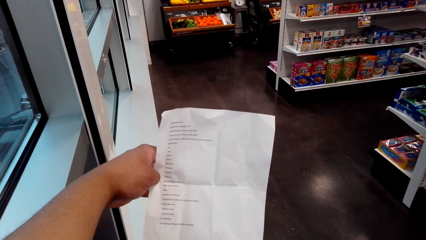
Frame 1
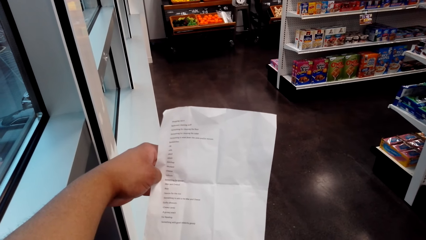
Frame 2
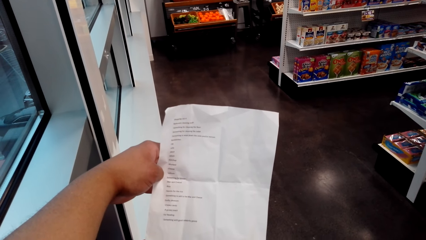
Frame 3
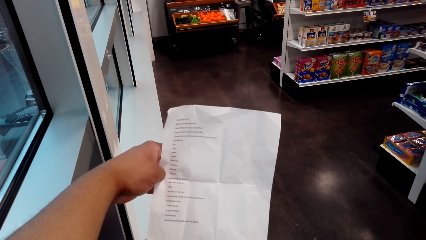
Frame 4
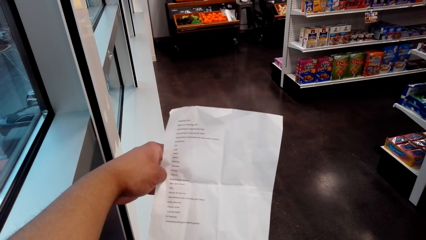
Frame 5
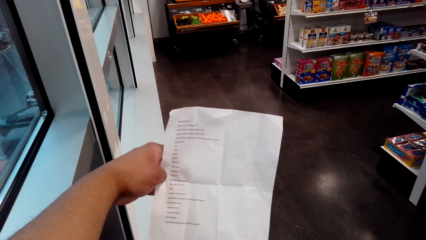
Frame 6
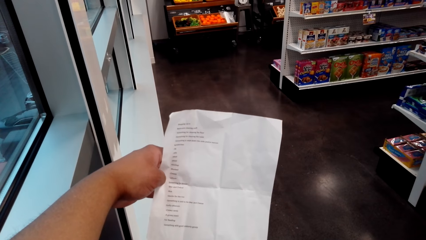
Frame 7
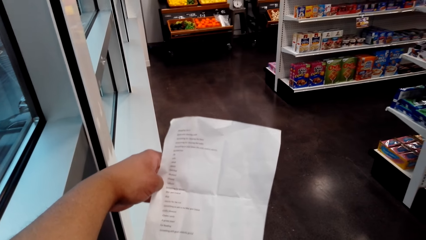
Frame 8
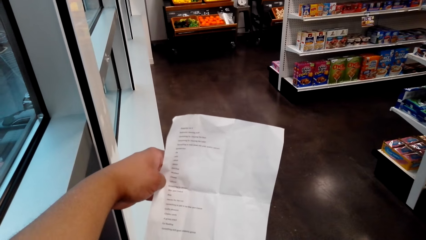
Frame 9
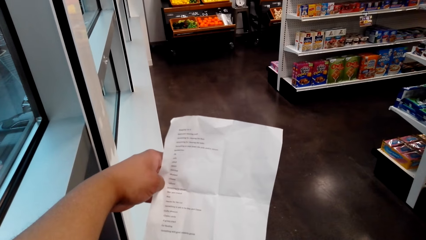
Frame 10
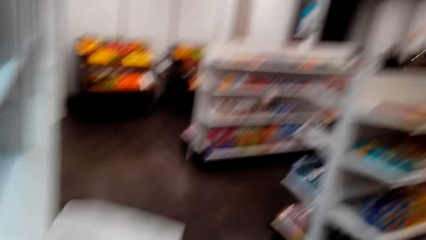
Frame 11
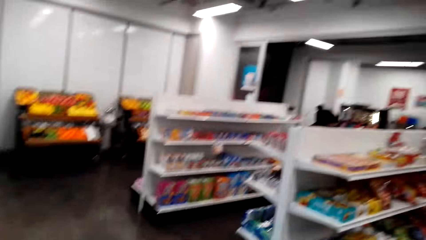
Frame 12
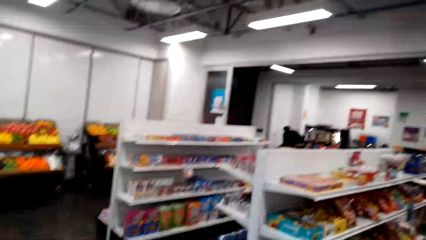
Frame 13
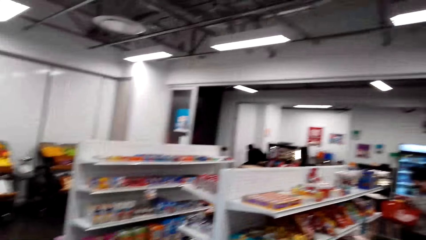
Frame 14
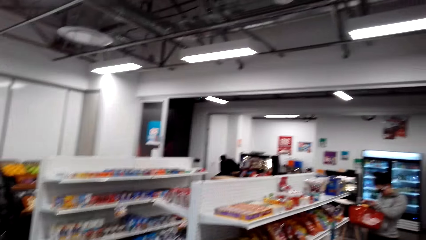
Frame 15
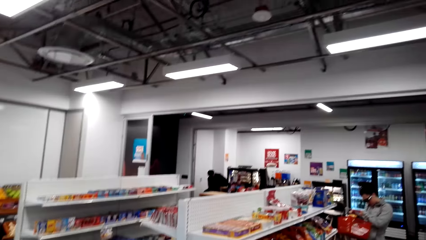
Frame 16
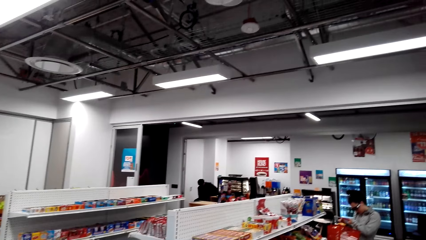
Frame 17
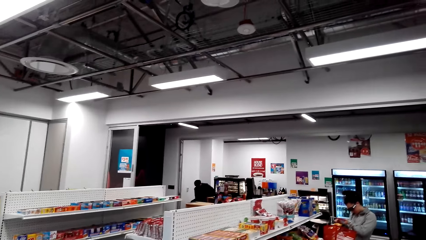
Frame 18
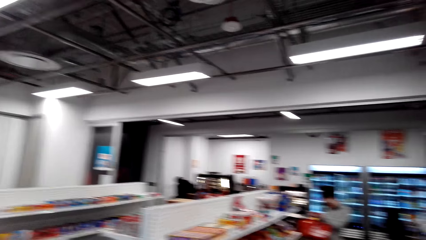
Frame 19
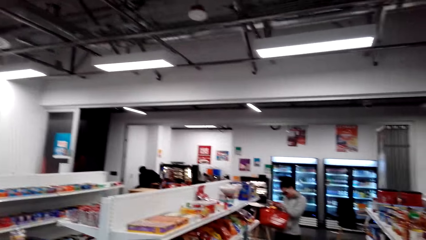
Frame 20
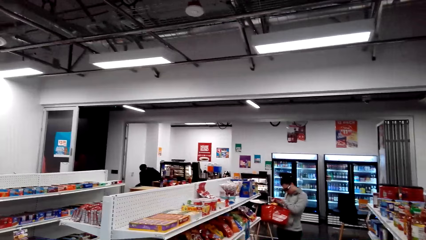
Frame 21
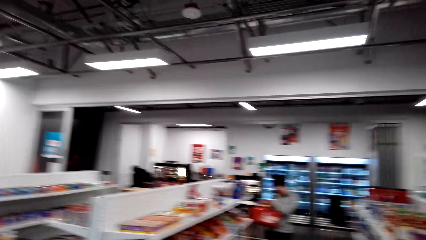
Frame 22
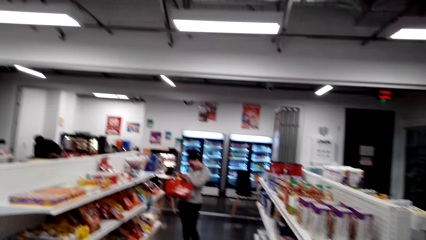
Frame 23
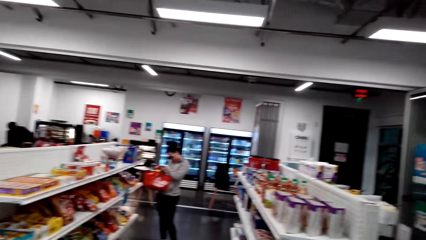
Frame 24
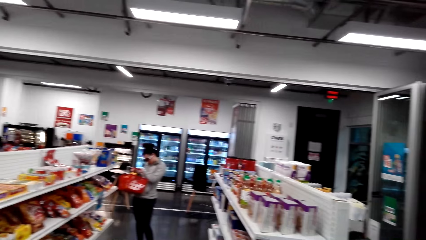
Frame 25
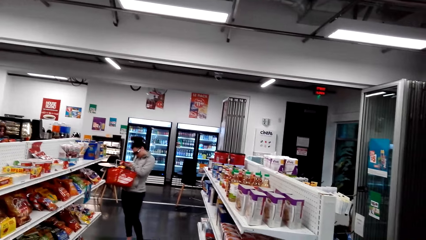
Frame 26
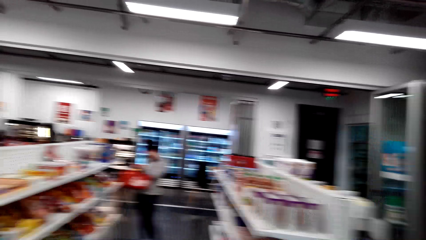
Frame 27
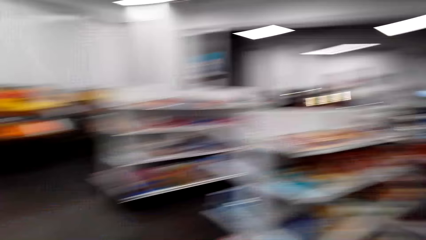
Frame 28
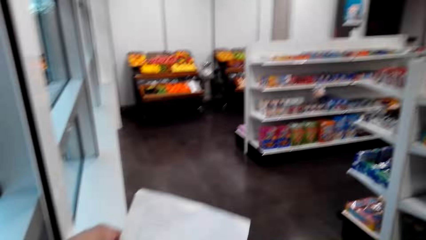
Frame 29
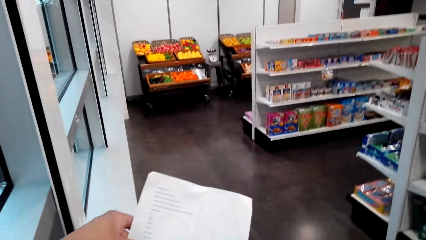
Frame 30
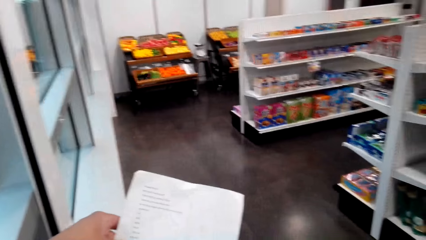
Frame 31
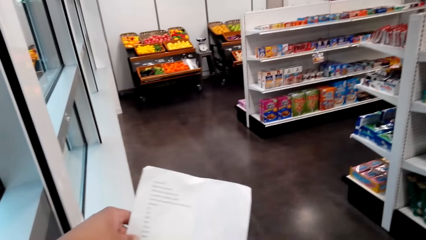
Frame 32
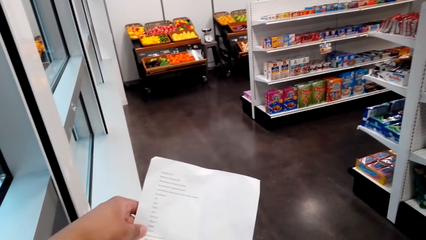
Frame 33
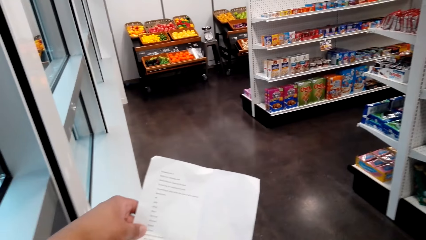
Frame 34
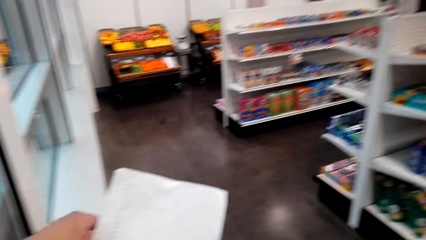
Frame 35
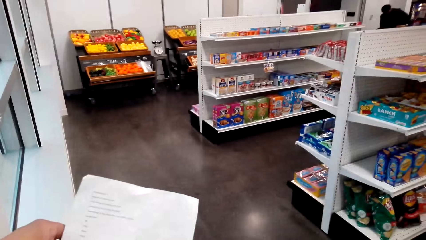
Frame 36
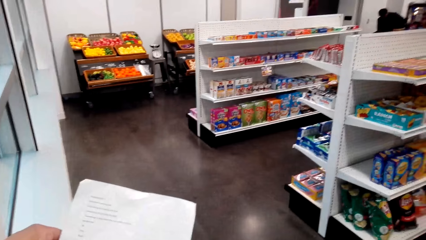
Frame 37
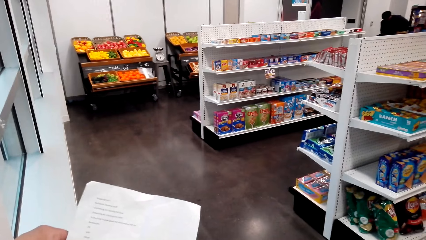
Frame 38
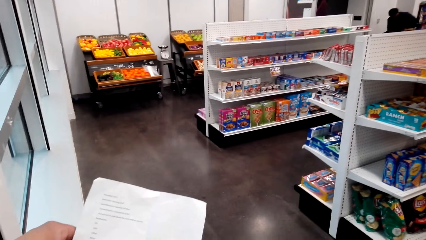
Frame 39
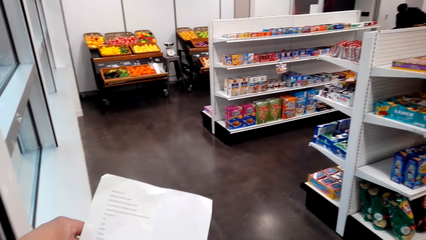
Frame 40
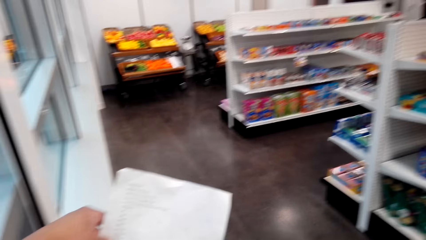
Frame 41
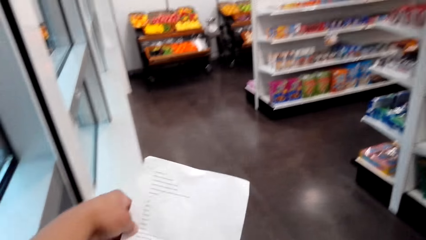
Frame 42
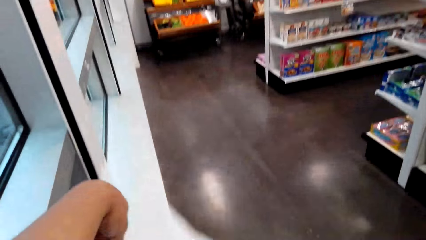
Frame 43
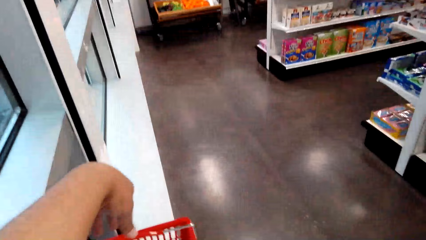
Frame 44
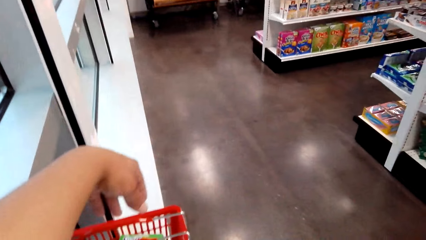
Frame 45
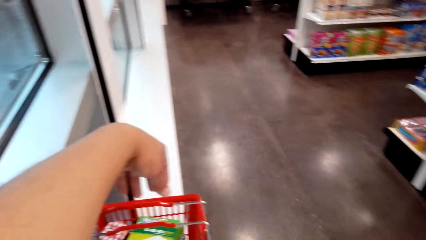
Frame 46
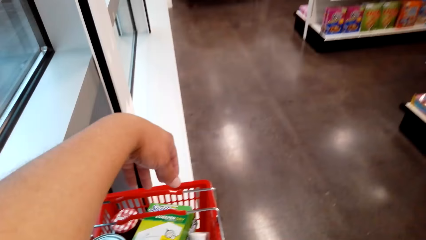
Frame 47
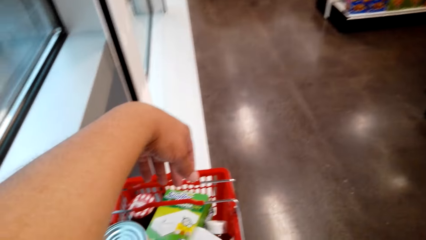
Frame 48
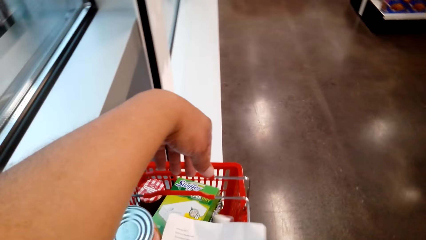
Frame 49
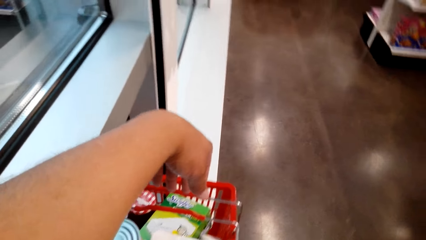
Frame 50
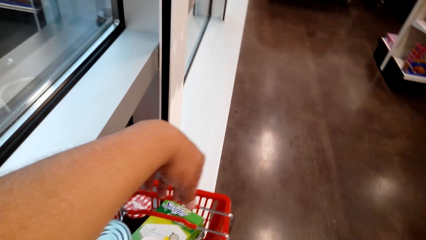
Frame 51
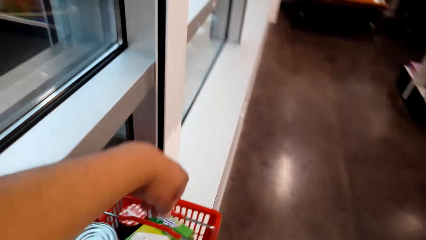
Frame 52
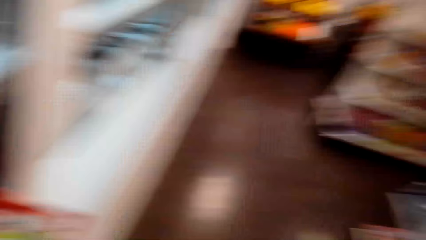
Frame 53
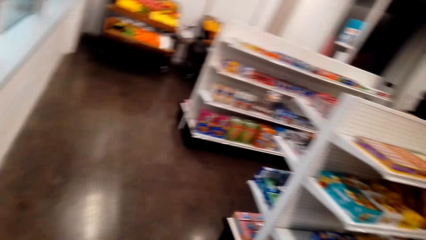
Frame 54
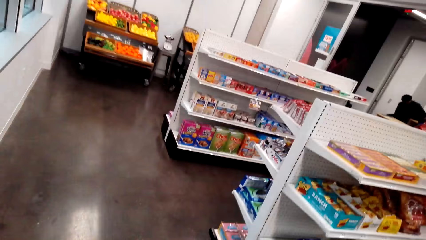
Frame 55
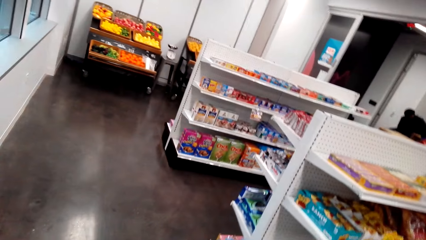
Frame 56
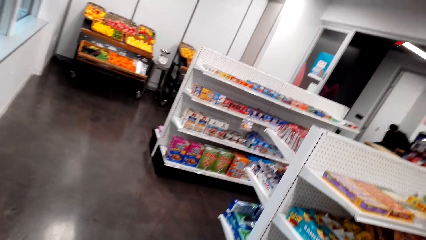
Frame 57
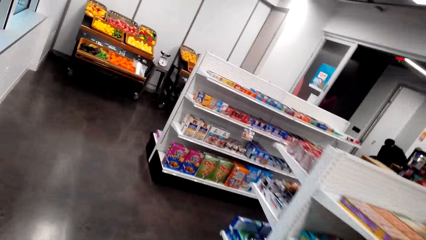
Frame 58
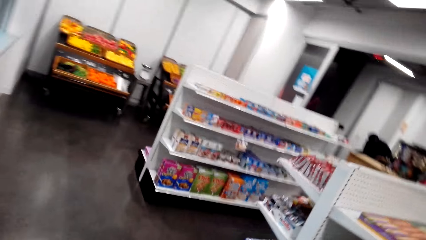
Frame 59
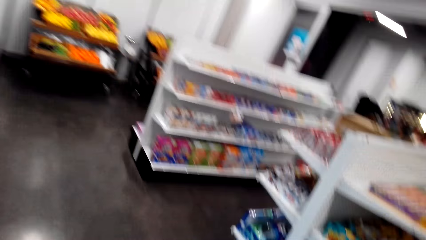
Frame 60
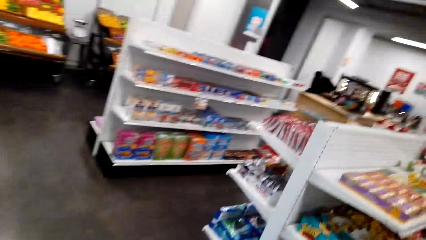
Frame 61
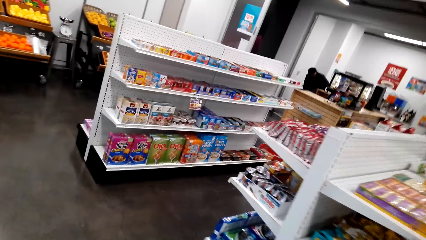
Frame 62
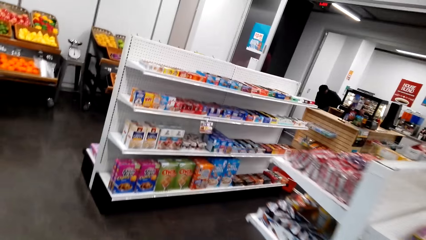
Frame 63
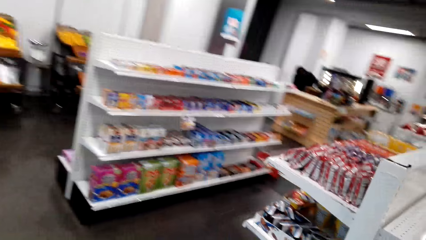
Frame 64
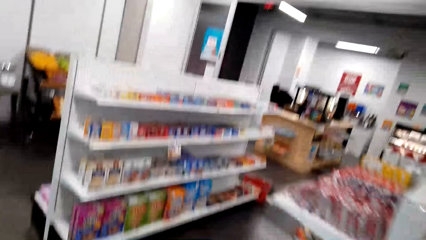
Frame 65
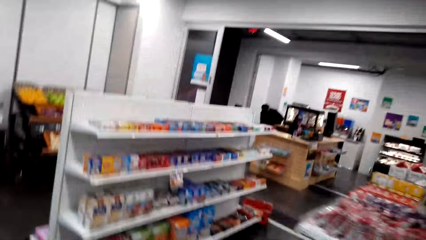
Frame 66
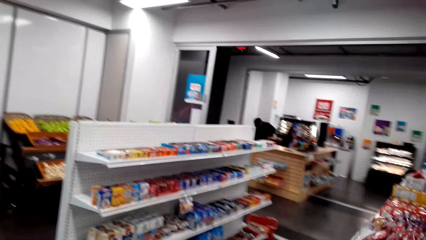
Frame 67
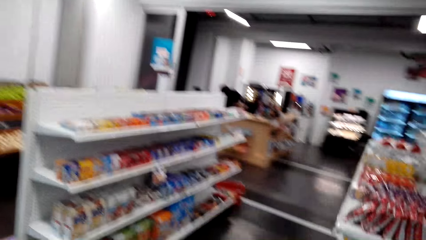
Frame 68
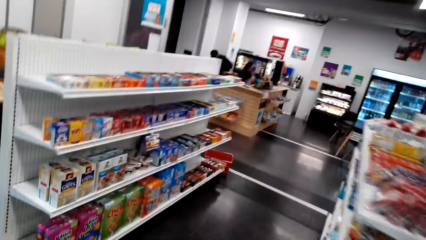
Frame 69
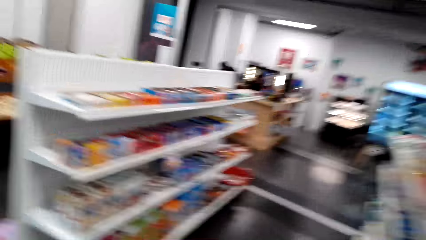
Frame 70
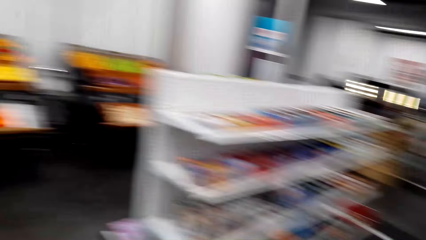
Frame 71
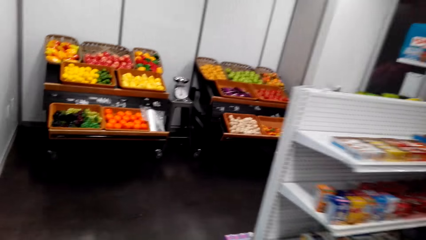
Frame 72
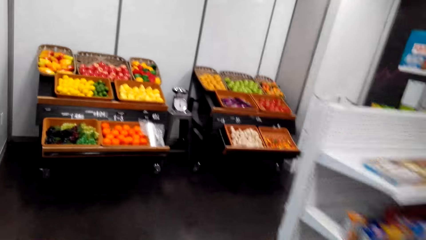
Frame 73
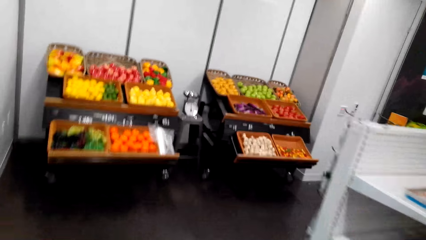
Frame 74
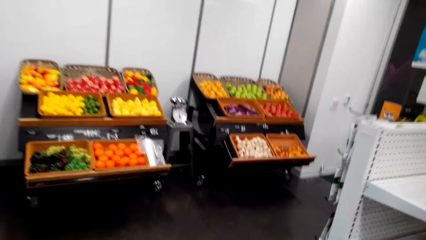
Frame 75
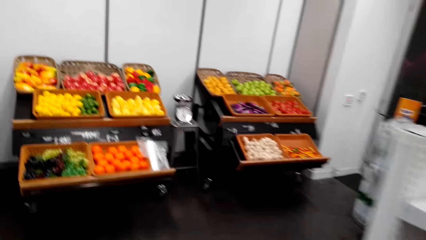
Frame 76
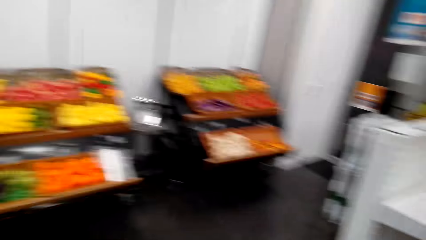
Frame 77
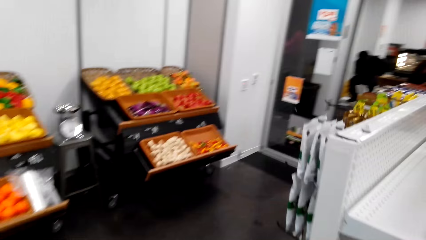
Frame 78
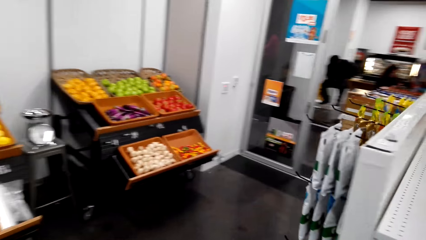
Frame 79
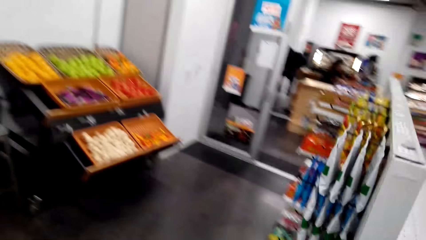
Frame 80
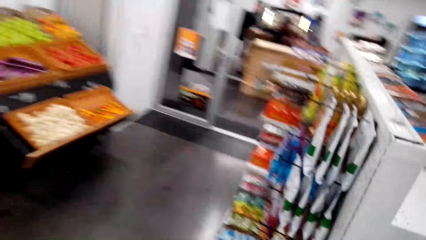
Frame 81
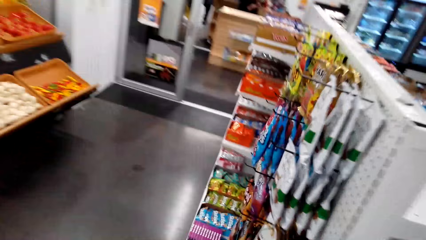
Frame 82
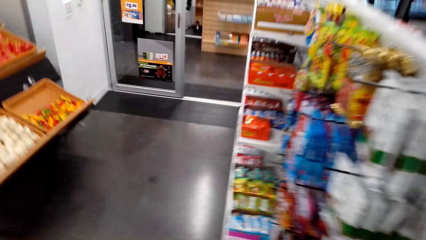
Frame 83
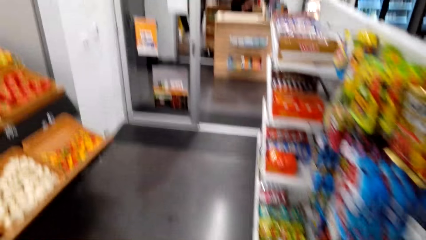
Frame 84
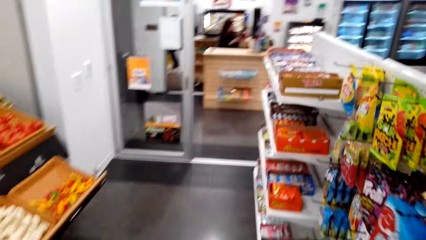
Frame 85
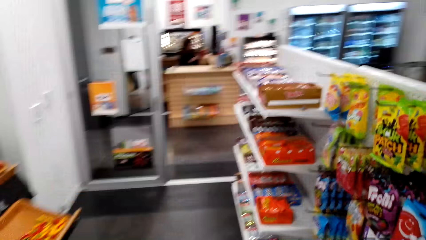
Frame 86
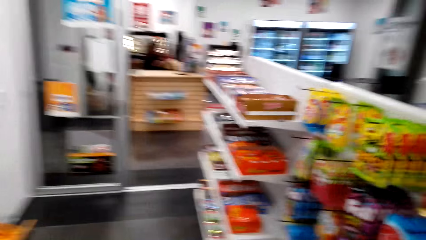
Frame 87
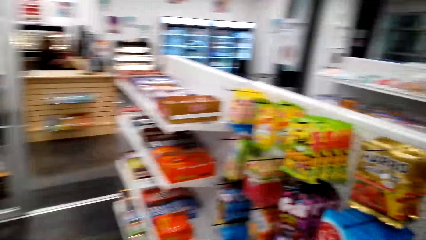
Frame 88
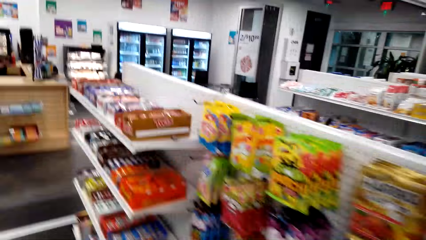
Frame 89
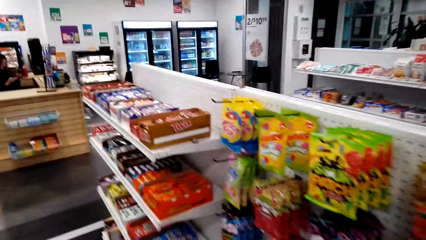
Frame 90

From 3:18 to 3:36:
The camera wearer looks around. They check the shopping list. They move around in the mart.
